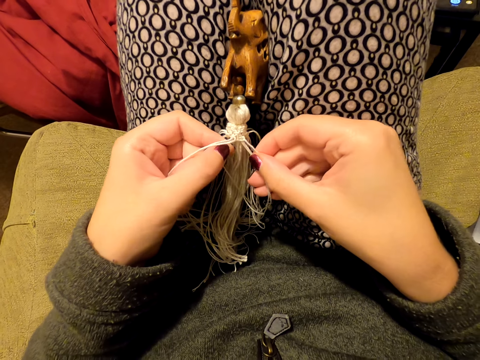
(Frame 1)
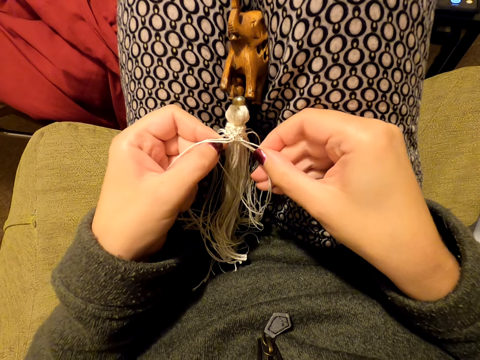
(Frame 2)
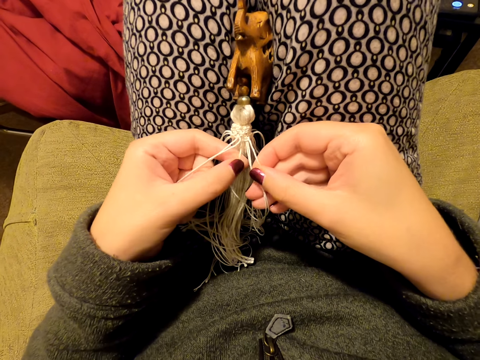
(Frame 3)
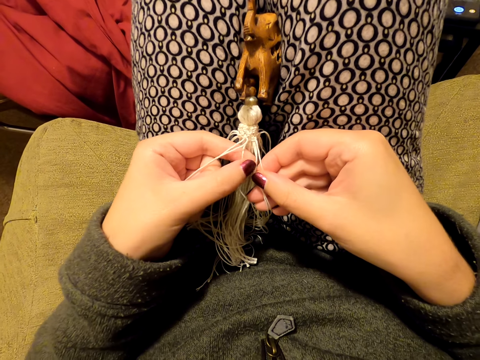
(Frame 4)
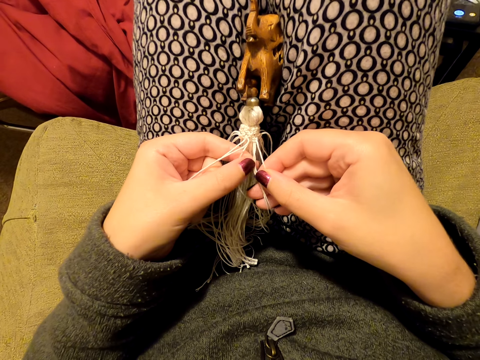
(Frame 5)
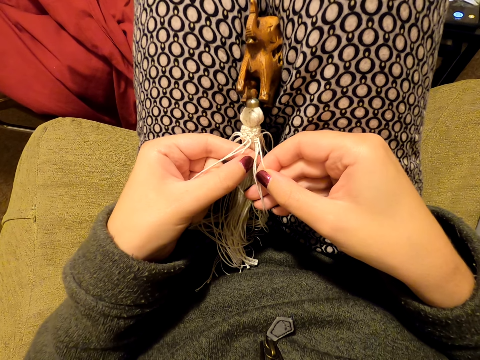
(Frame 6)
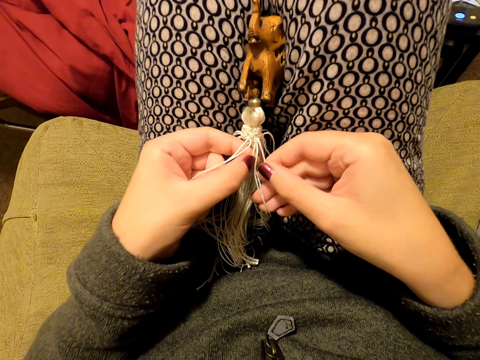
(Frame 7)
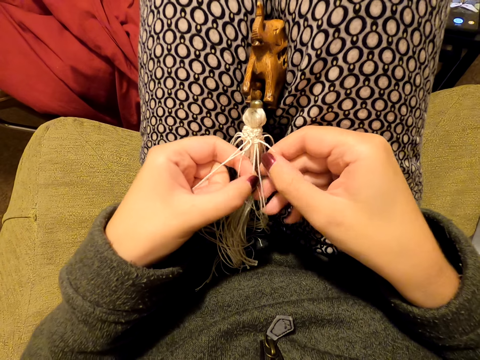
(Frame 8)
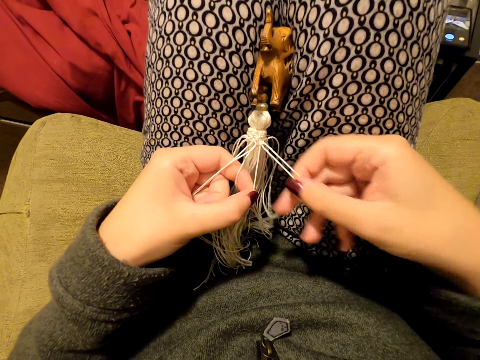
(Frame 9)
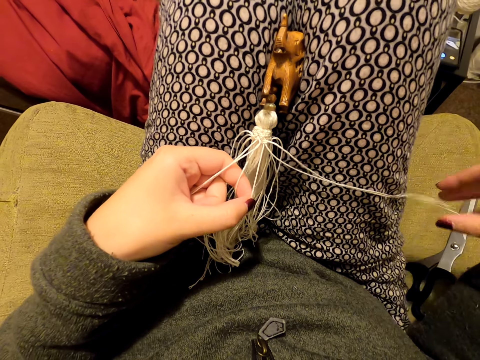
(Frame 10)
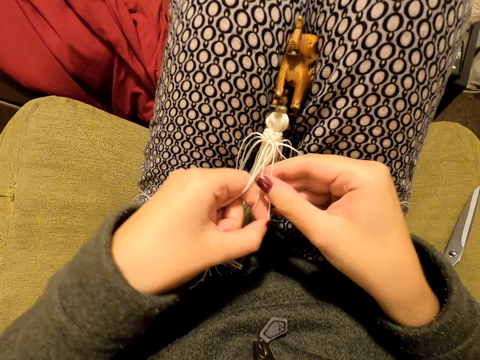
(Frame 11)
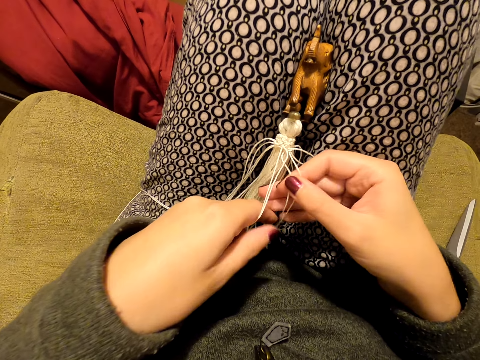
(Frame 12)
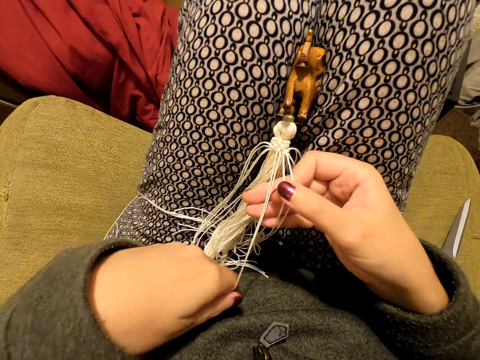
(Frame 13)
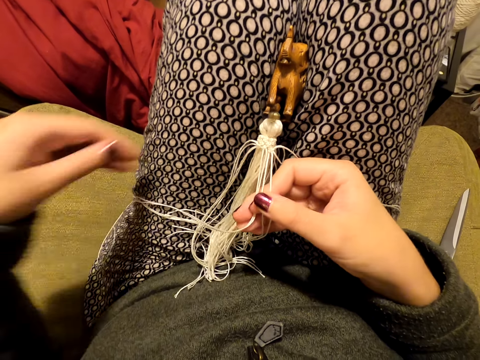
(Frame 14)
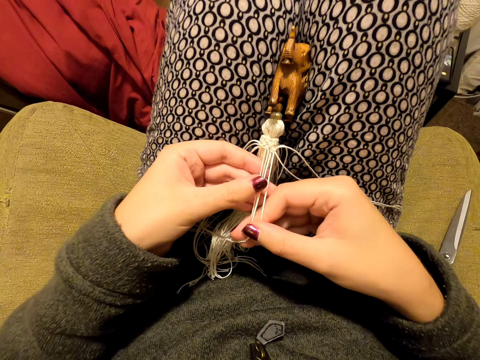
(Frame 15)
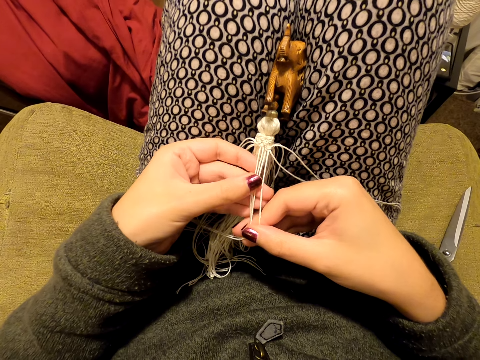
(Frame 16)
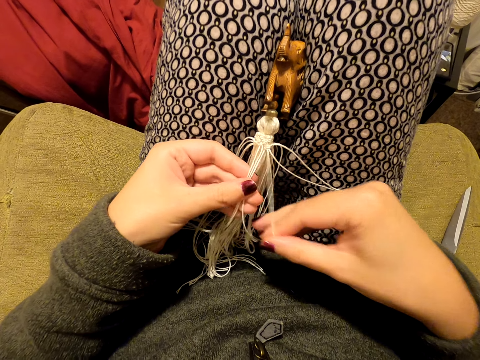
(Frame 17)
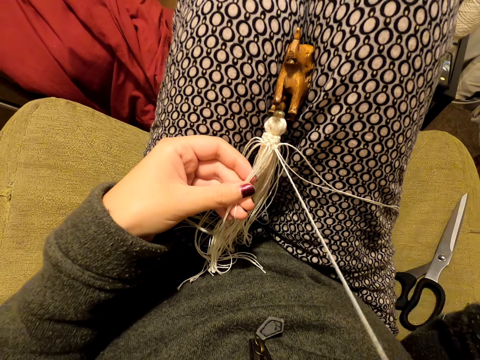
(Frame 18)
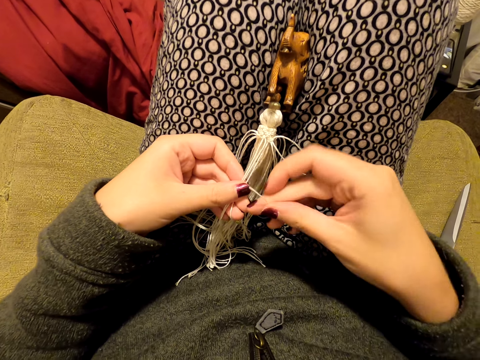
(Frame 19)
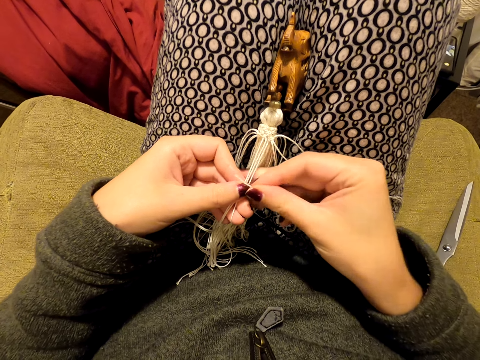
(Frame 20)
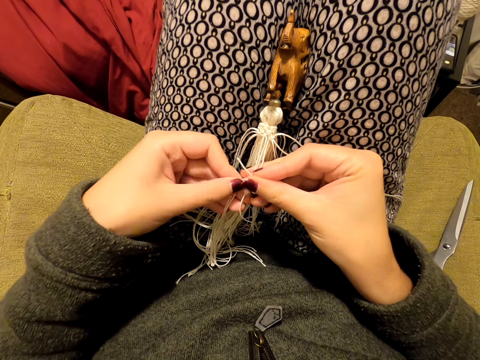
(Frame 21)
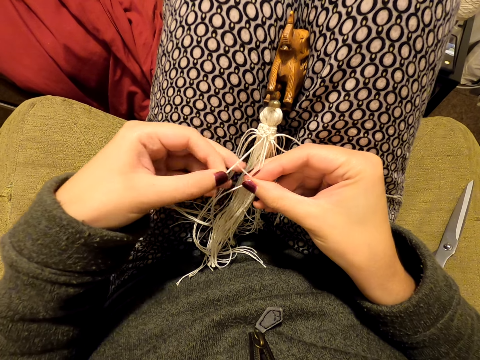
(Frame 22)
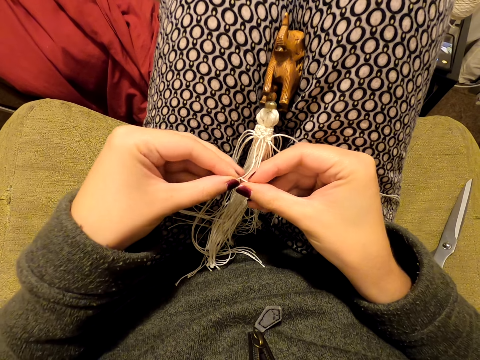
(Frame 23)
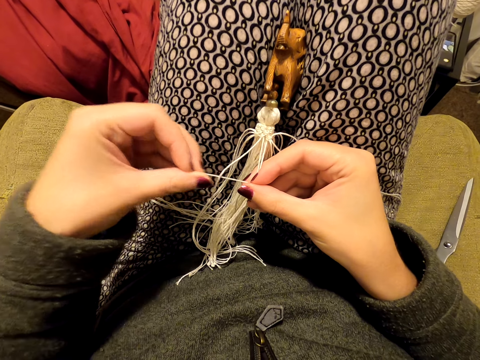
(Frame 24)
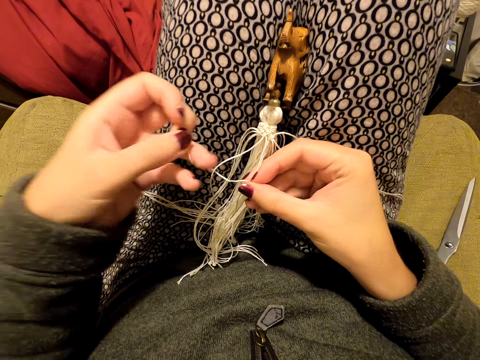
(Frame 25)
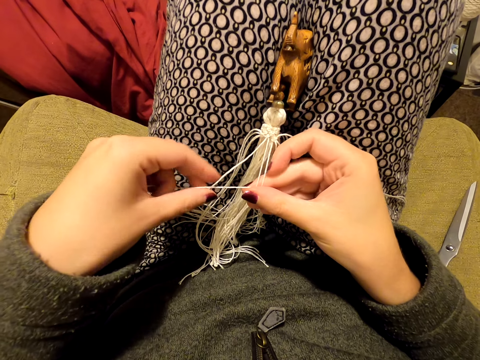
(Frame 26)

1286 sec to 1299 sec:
The camera wearer tightens the knot. She switches the thread to the other hand. She stretches the thread. She pulls the thread and puts the thread on her leg. She switches the thread to the other hand. She picks the threads. She pulls the thread. She knits a tassel decoration with both hands.

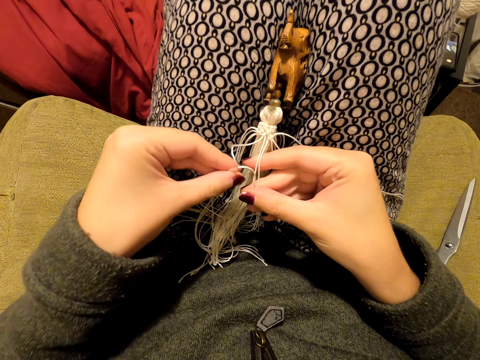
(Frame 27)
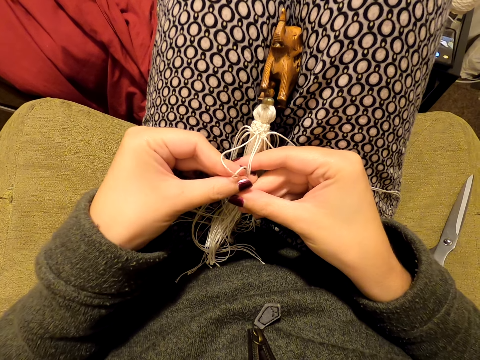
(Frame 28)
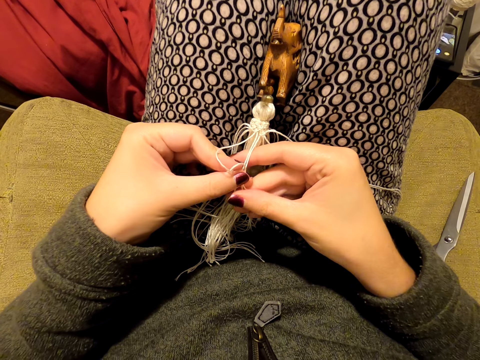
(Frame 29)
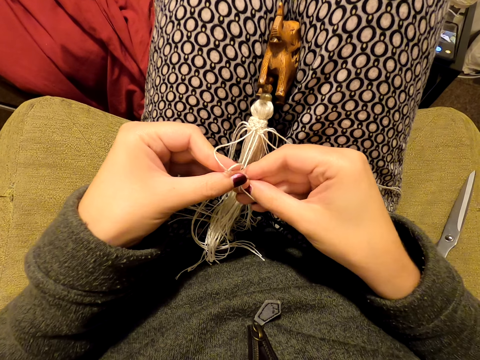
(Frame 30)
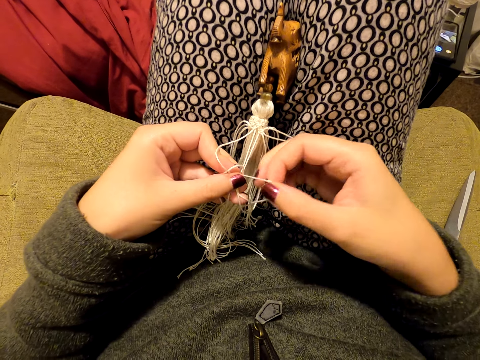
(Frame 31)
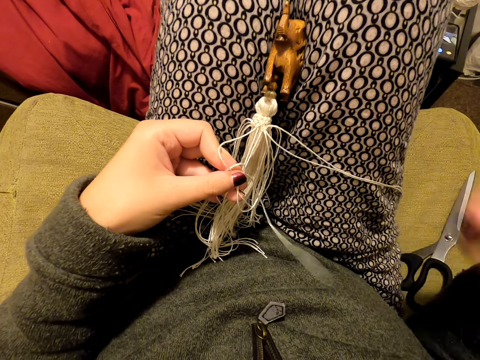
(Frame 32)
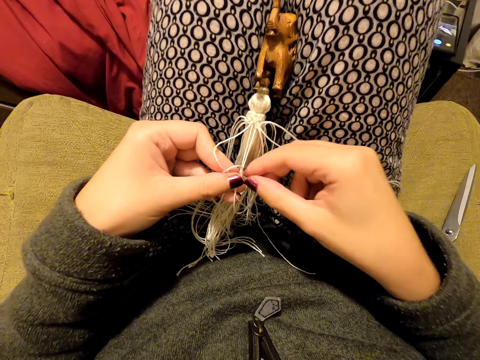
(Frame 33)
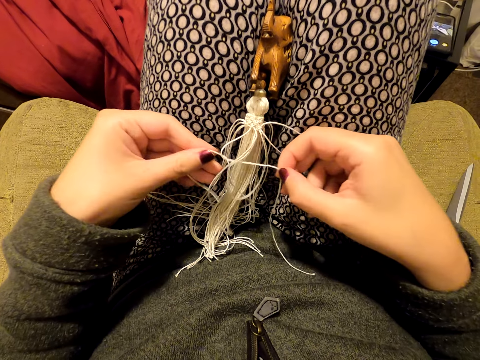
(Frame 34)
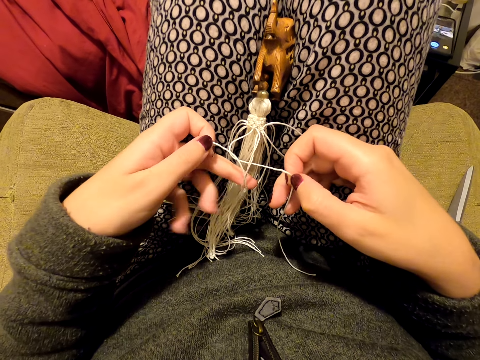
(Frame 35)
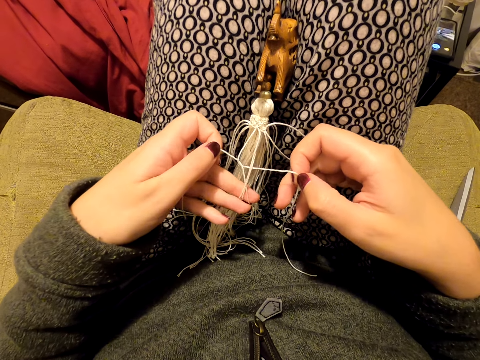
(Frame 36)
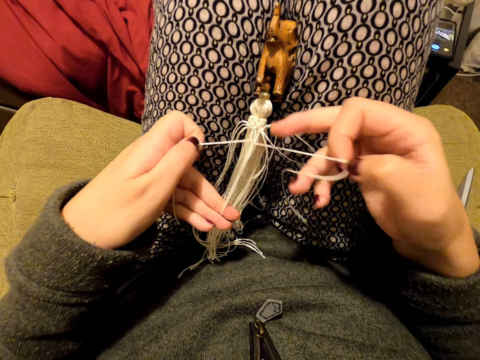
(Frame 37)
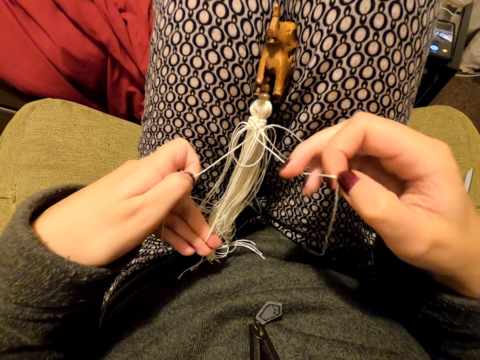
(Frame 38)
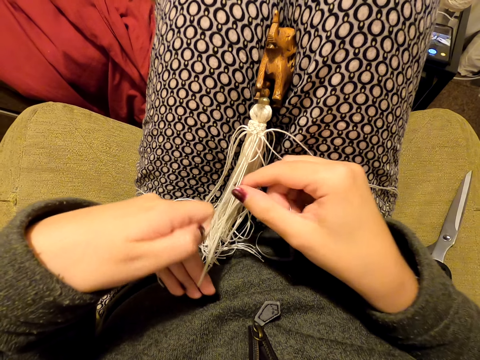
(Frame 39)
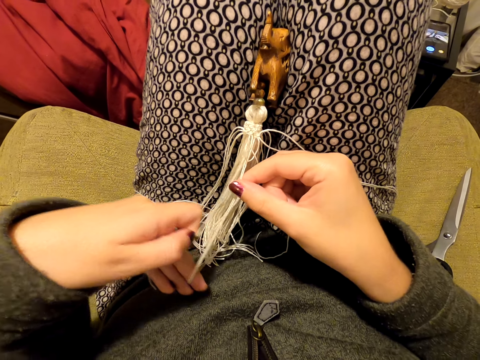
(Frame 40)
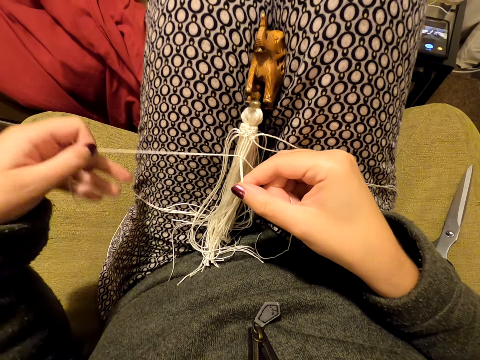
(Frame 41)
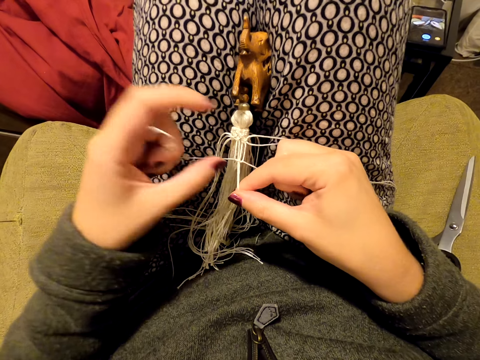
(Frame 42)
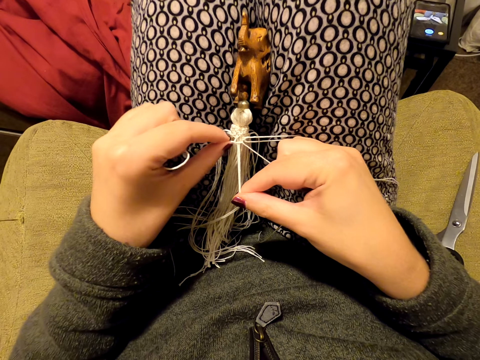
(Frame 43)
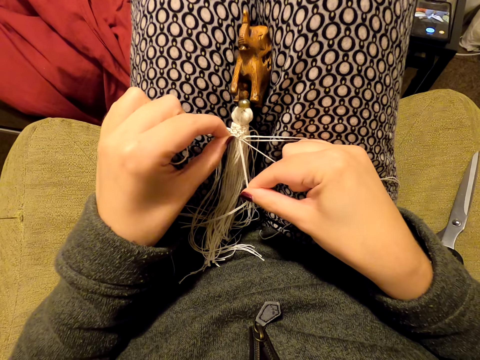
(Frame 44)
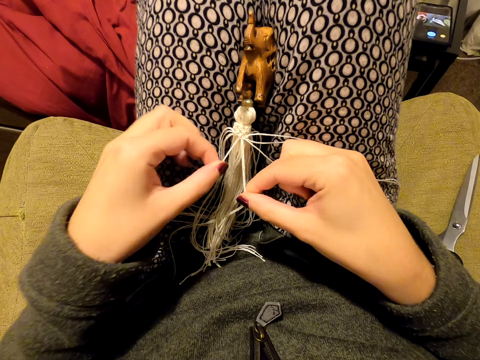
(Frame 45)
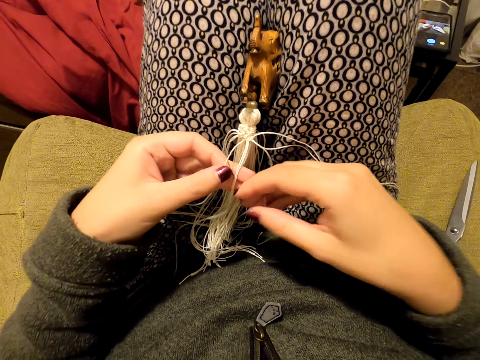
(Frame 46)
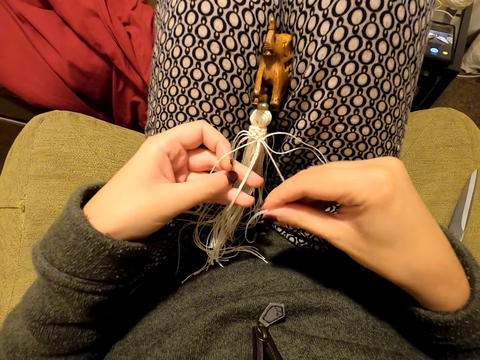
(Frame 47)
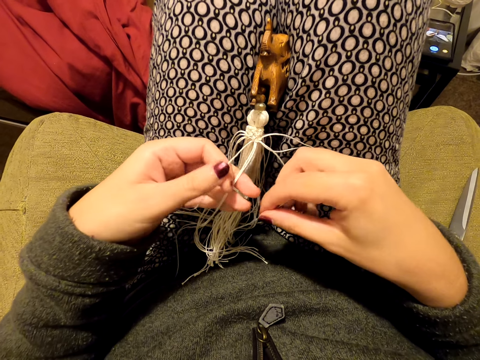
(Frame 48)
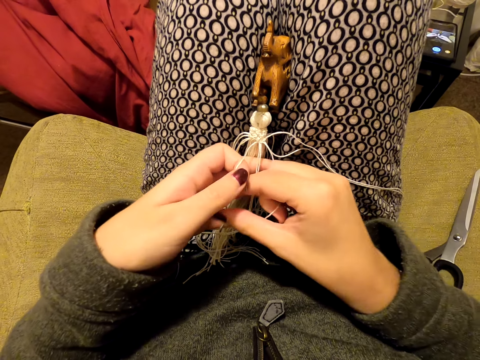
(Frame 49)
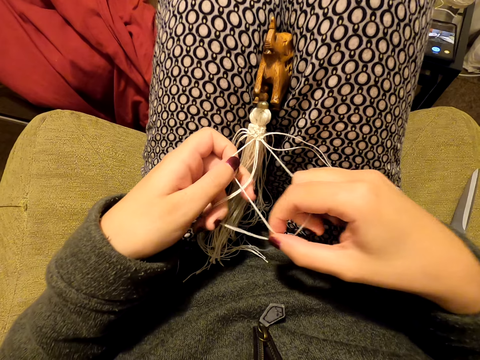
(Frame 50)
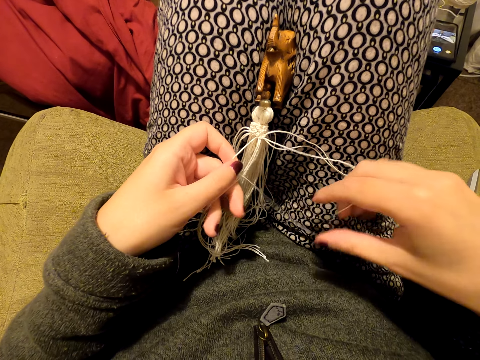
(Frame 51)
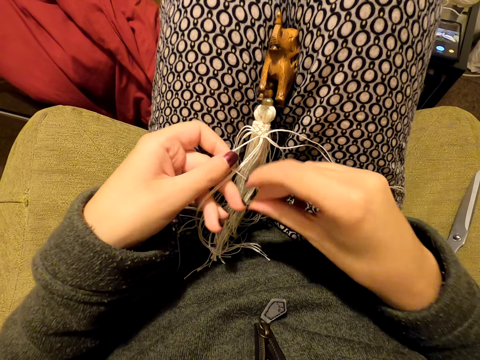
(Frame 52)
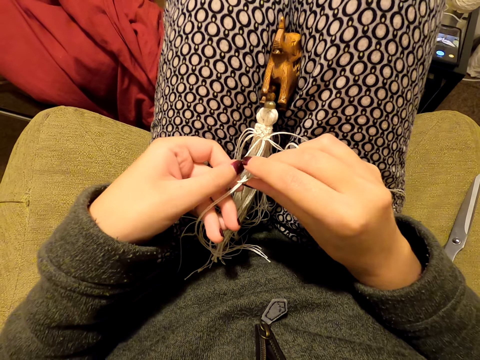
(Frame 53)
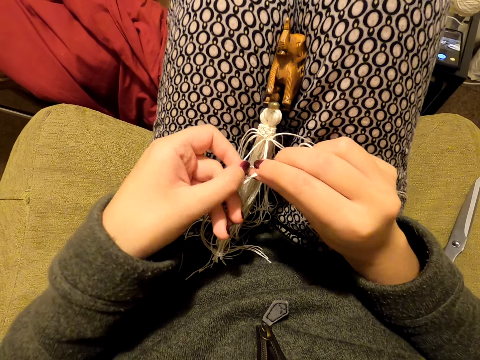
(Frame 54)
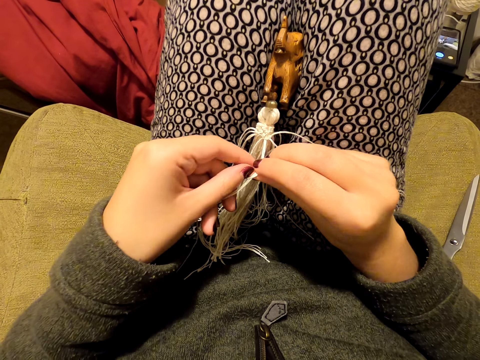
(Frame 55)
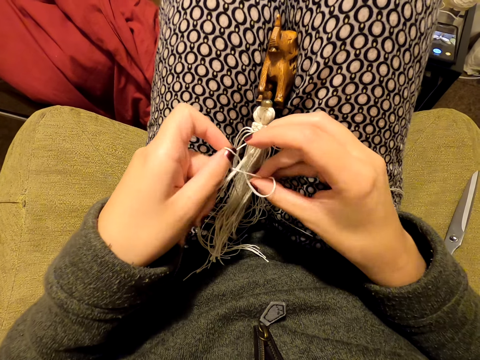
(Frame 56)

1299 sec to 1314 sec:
The camera wearer pulls the thread. They drop the thread. They pick the thread and pull the threads. They stretch the thread. They switch the thread to the other hand. They pull the thread and tighten the knot. They knit a tassel decoration with both hands.
